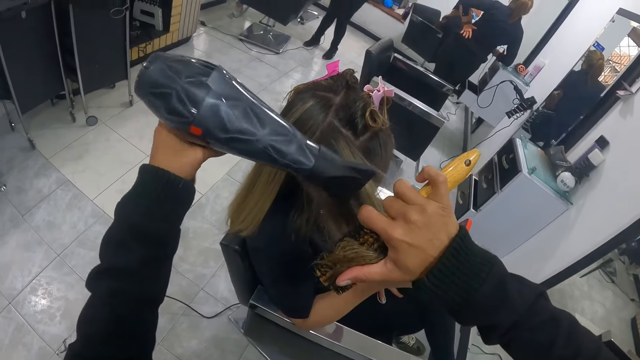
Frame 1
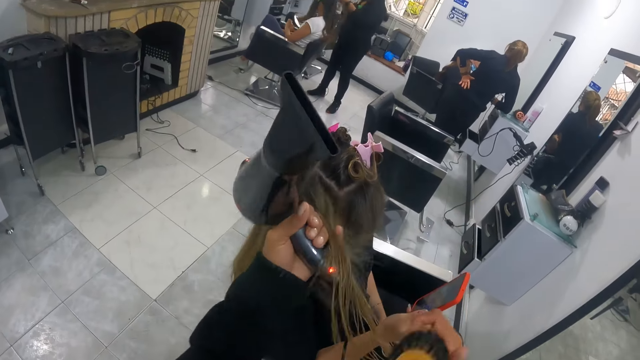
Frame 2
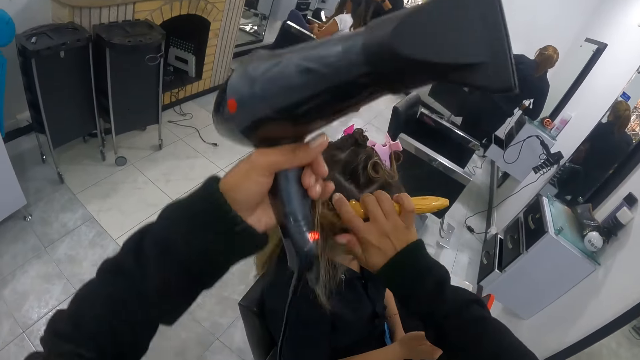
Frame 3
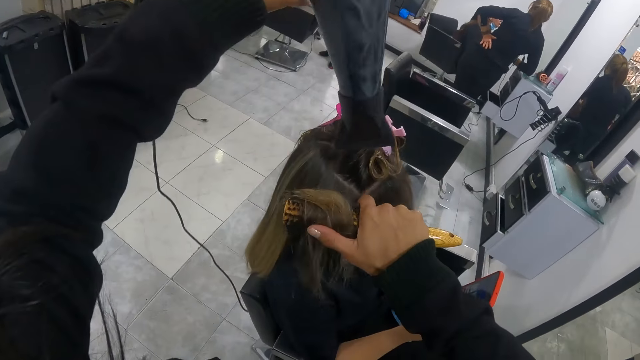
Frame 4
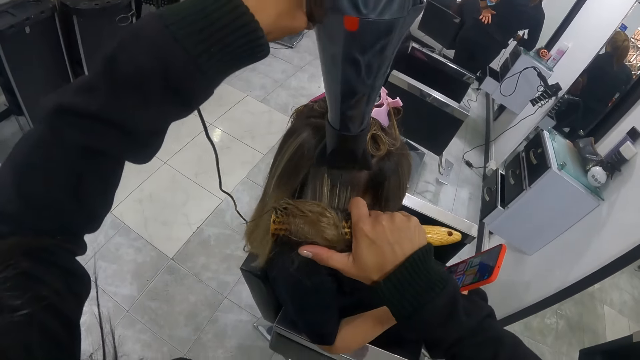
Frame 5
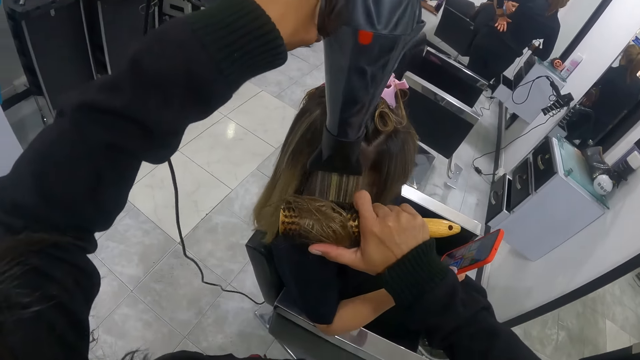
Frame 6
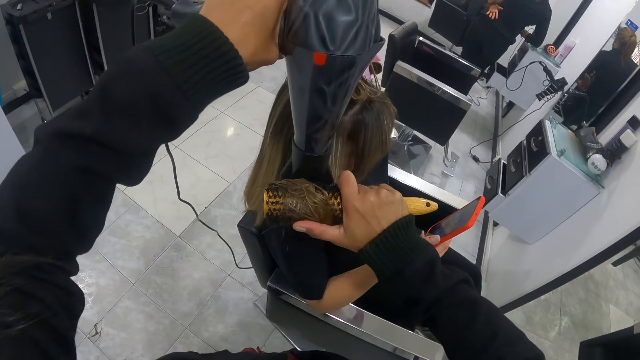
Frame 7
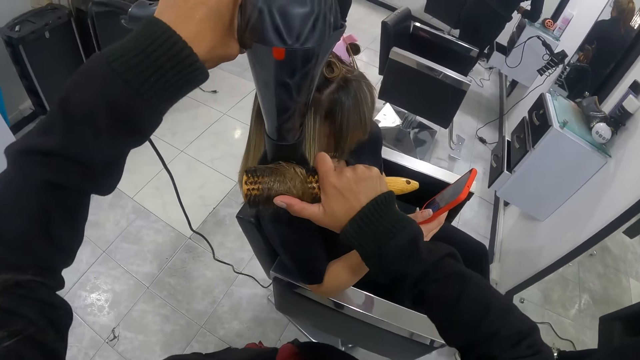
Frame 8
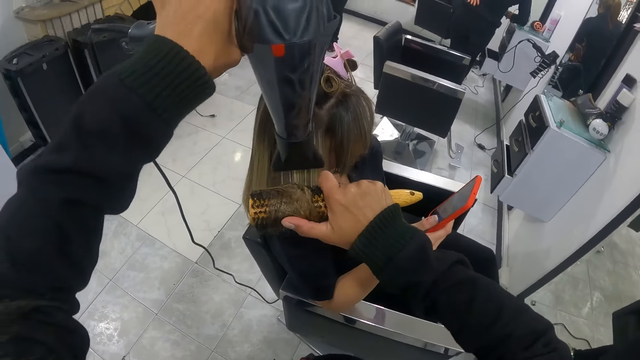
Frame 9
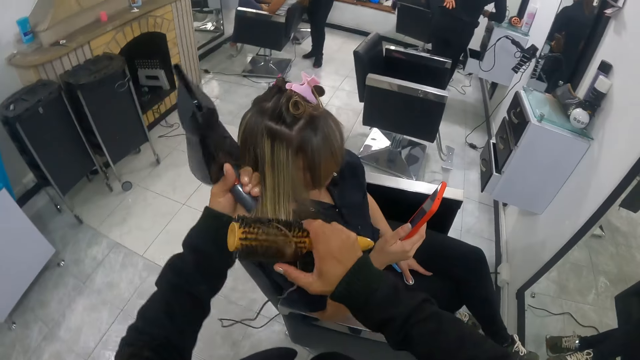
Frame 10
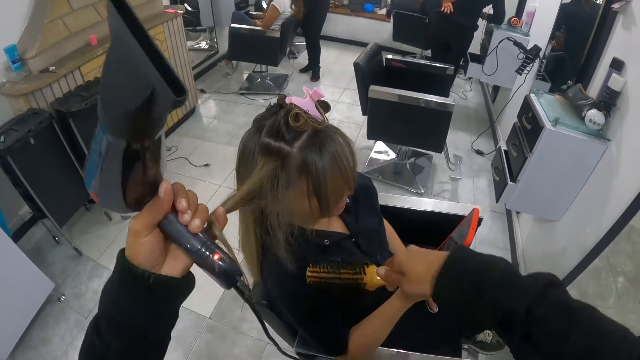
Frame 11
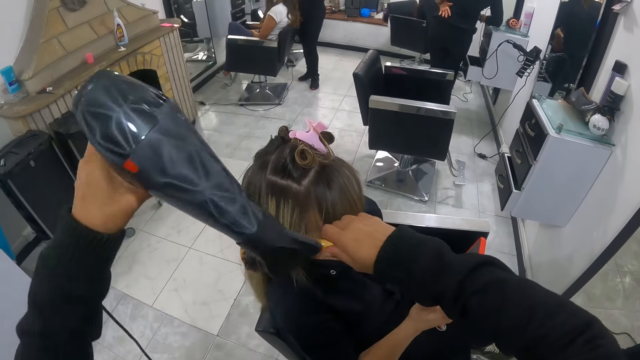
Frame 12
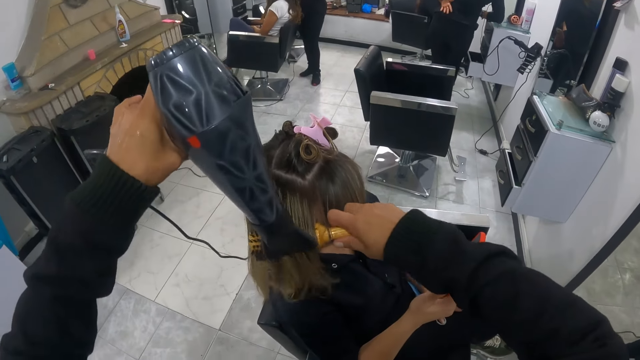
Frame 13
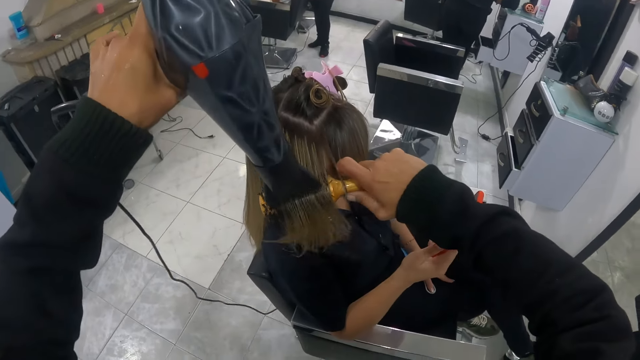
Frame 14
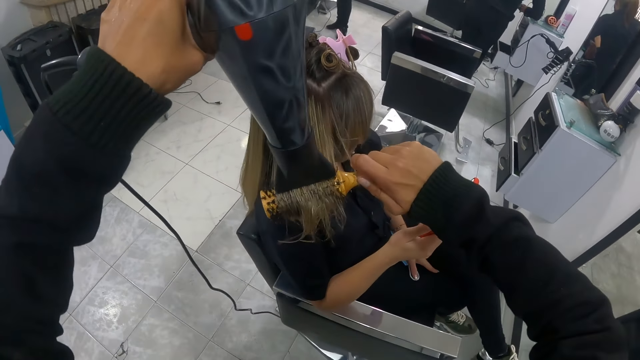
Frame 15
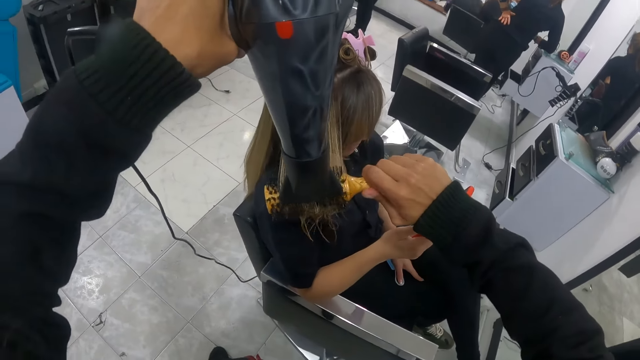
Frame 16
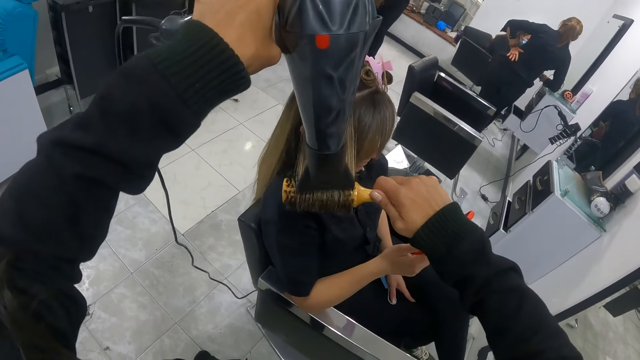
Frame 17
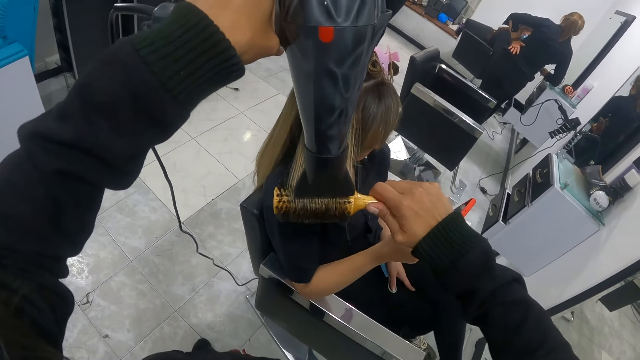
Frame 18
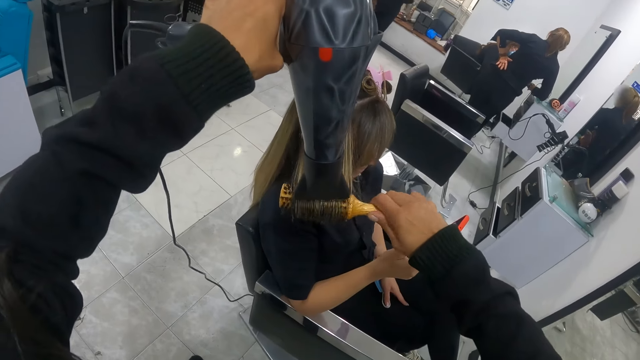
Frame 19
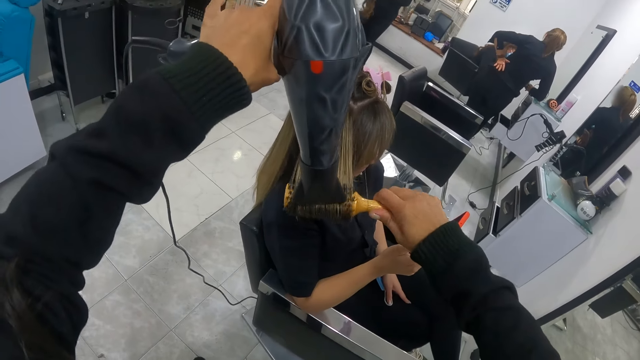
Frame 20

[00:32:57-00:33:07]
The camera wearer rolls the hair of a woman with her left hand on the brush in her right hand. She touches the hair with her hands. She dries the hair of the woman with the hairdryer in her left hand. She rolls the hair of the woman with her left hand on the brush in her right hand. She touches the hair with her hands. She dries the hair of the woman with the hairdryer in her left hand.

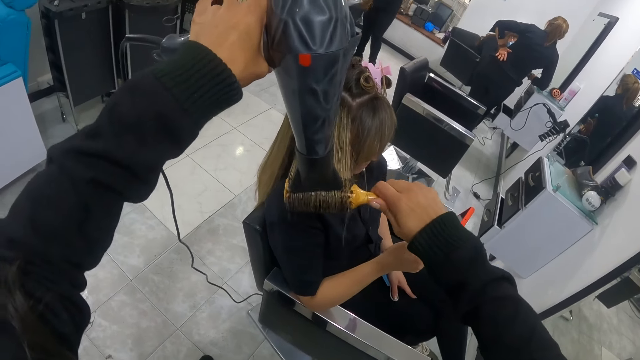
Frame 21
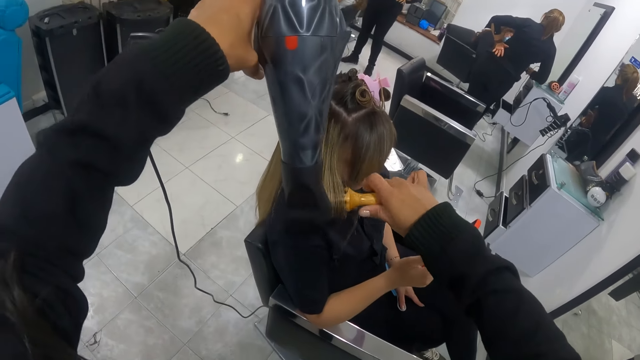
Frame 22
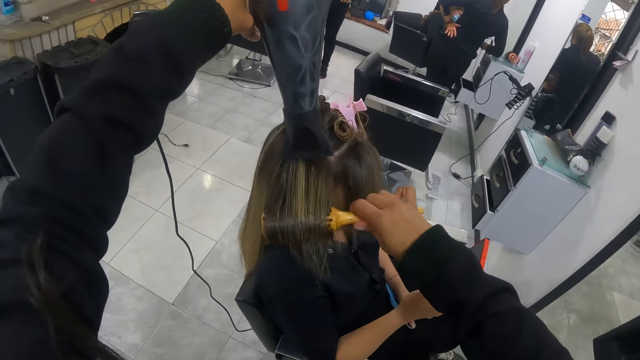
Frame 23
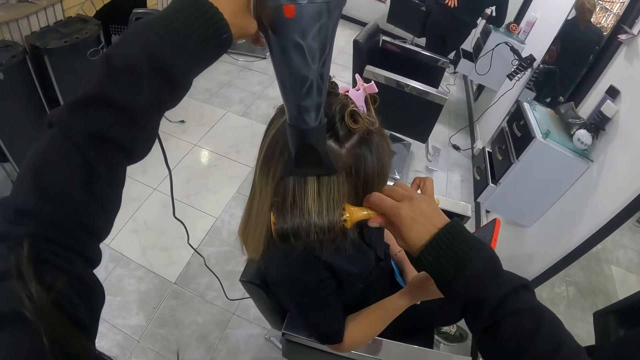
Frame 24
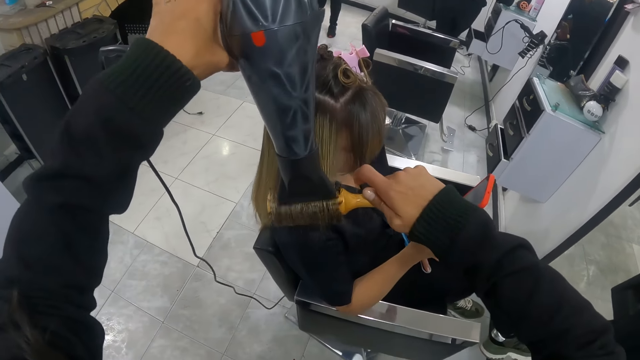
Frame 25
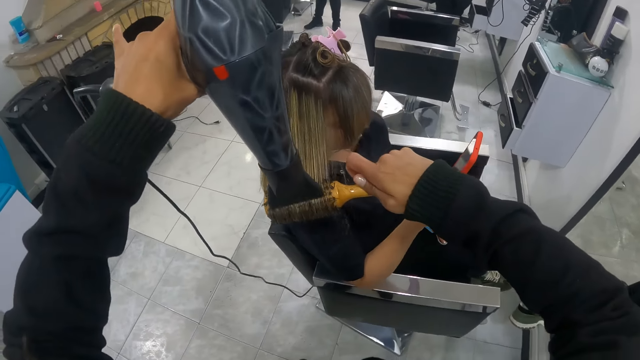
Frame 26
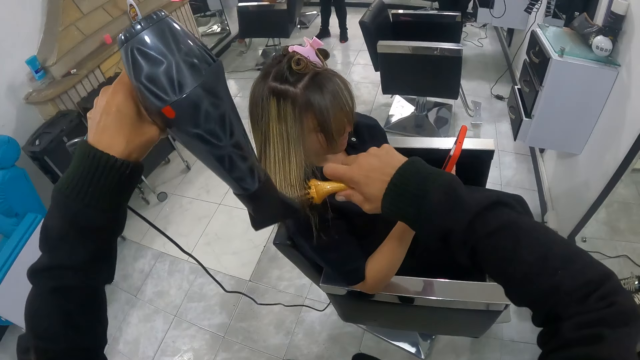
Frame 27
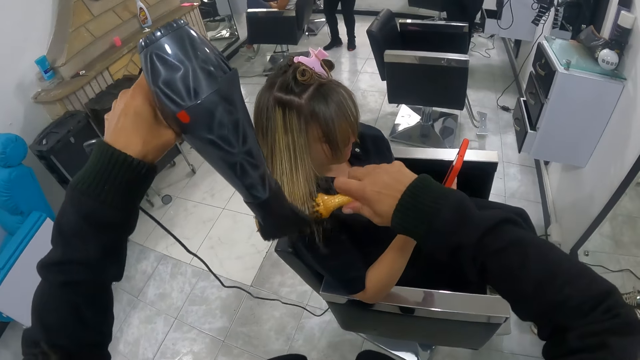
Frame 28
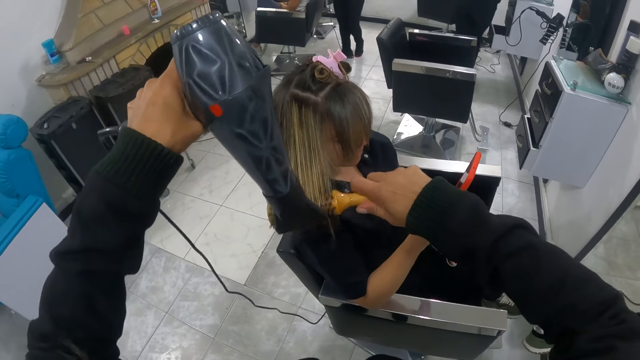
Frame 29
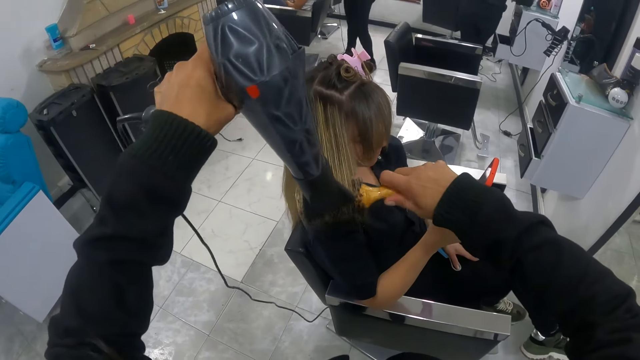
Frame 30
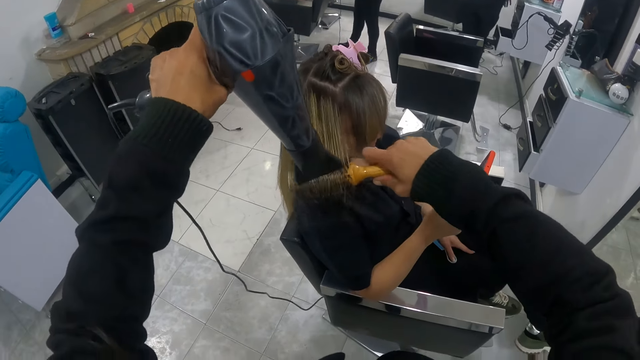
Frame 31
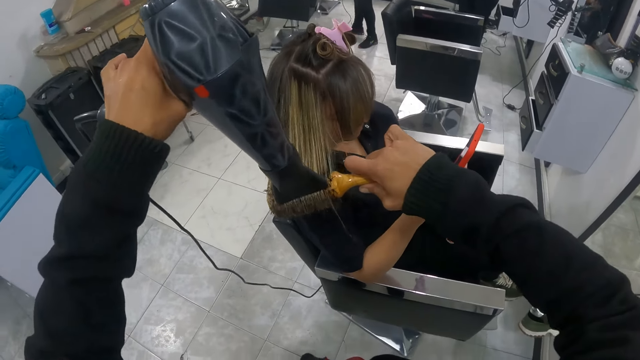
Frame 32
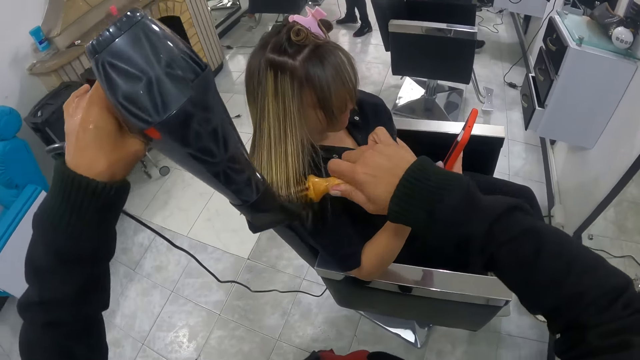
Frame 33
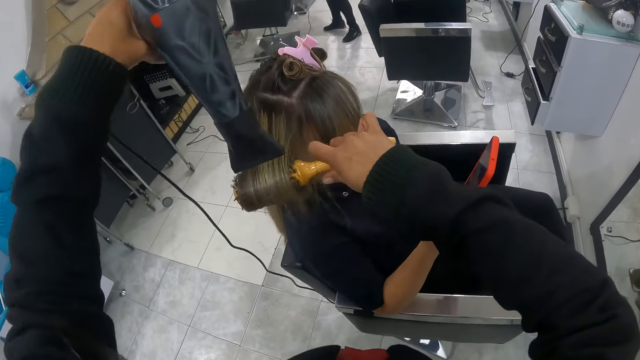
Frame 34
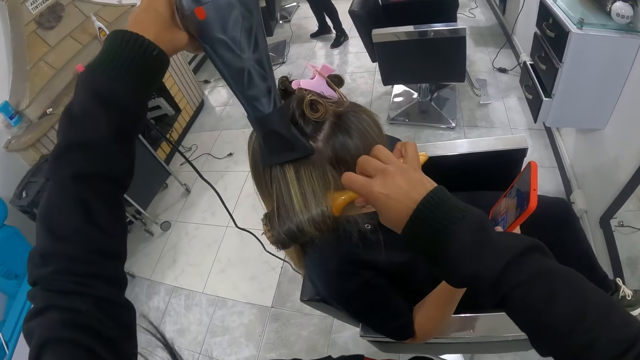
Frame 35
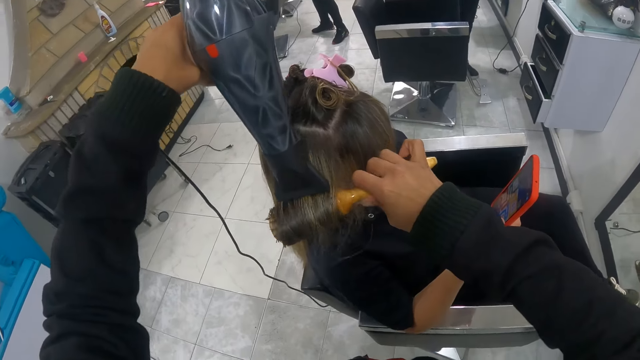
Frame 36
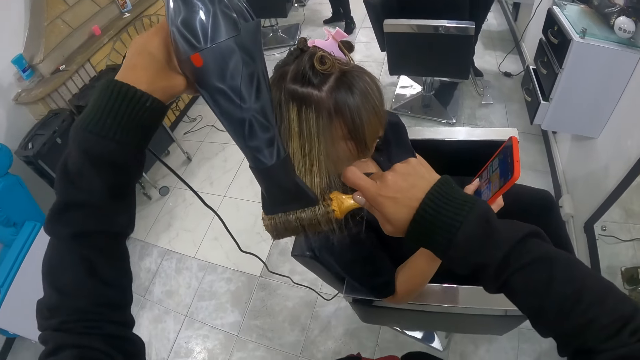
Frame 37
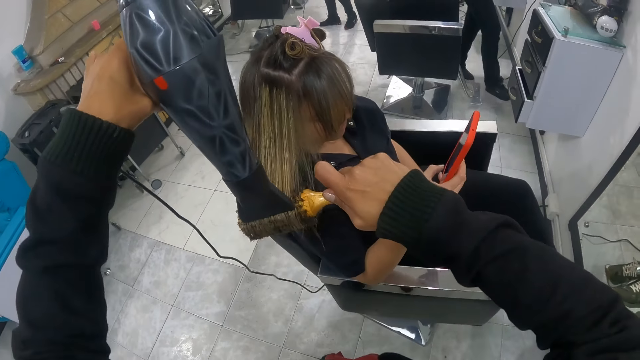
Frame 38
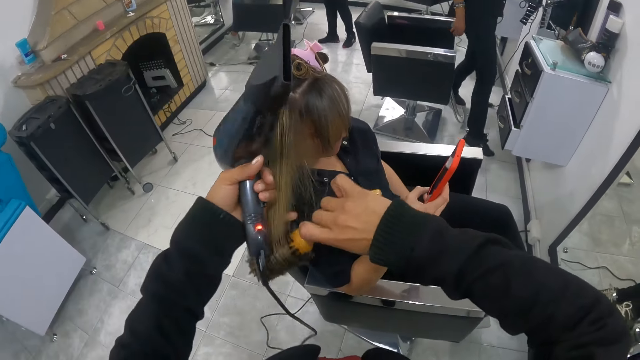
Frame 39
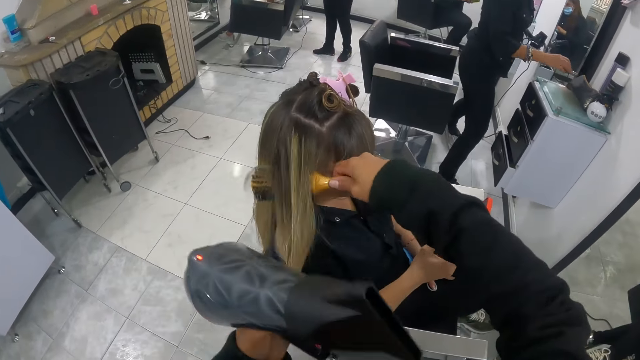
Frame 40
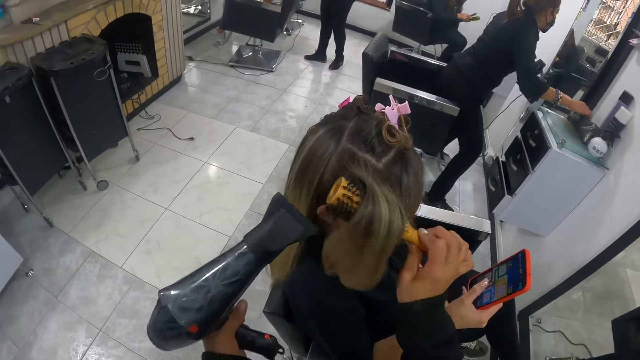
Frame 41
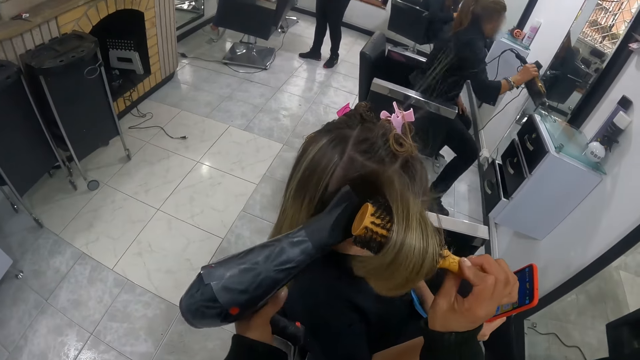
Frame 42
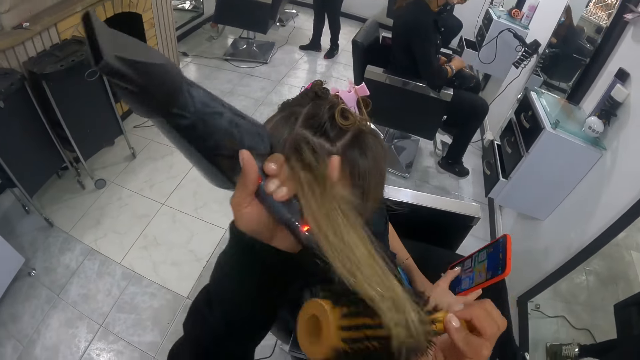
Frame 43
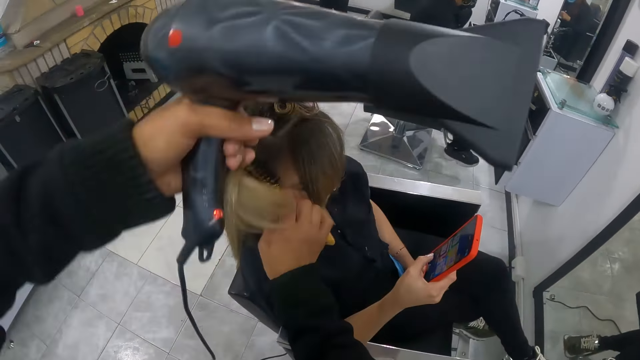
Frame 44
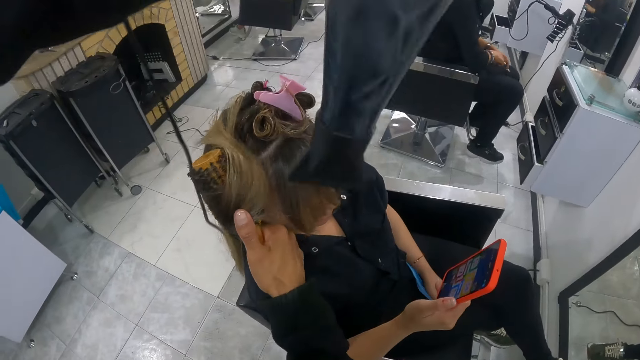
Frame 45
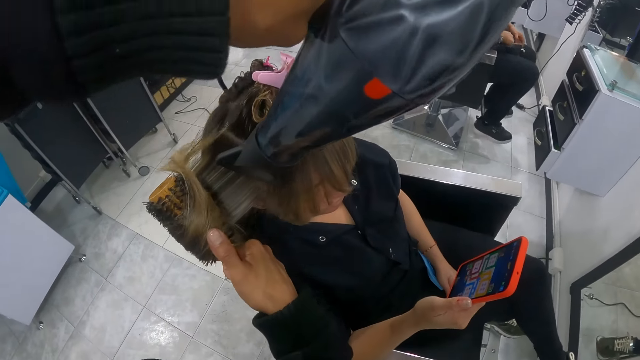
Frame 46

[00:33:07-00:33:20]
The camera wearer coils the hair with the hair brush. She blow-dries the hair with the blow-dryer. She rolls the hair of a woman with her left hand on the brush in her right hand. She touches the hair with her hand. Another woman picks a purse from a stand with her right hand. The camera wearer dries the hair of the first woman with the hairdryer in her left hand. The other woman places the purse on her lap with her right hand. The camera wearer rolls the hair of the first woman with her left hand on the brush in her right hand. The other woman unzips the purse with her right hand. The camera wearer touches the hair with her hand. She dries the hair of the first woman with the hairdryer in her left hand.
